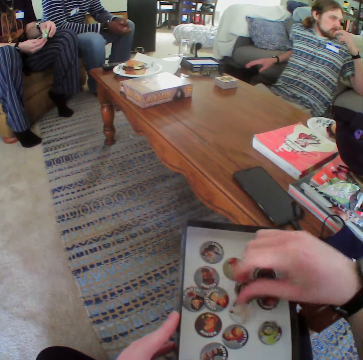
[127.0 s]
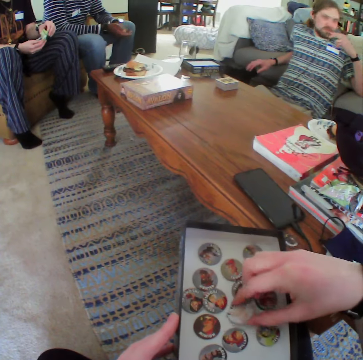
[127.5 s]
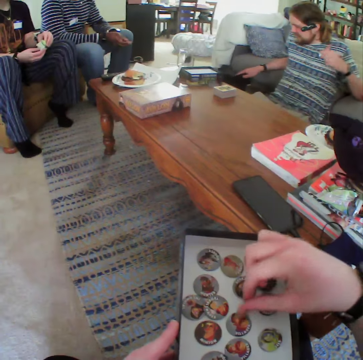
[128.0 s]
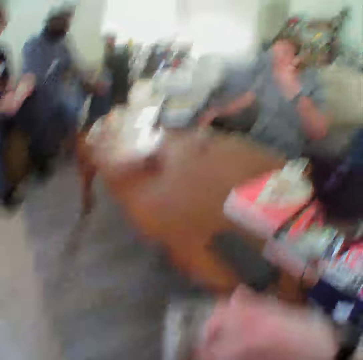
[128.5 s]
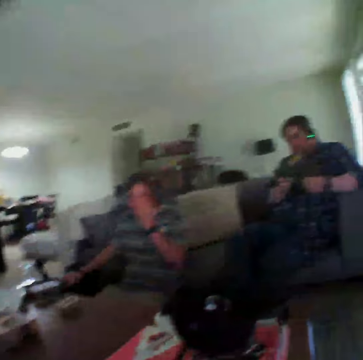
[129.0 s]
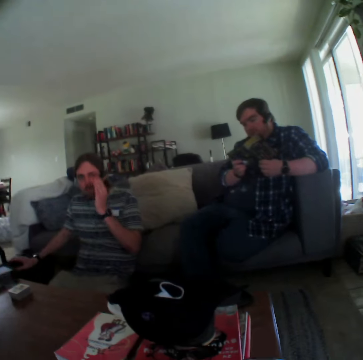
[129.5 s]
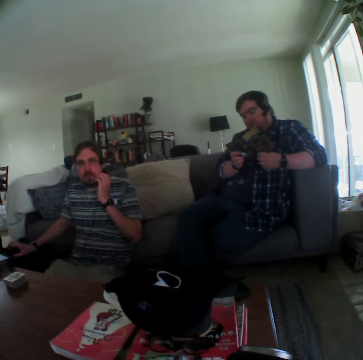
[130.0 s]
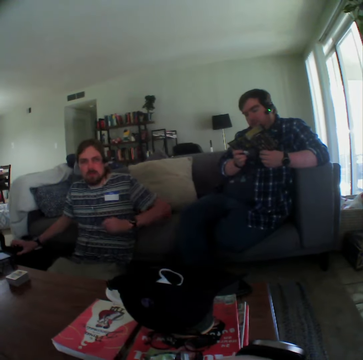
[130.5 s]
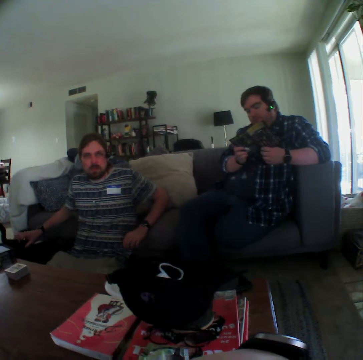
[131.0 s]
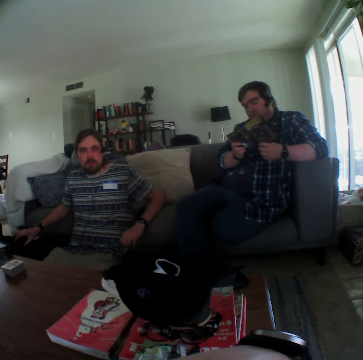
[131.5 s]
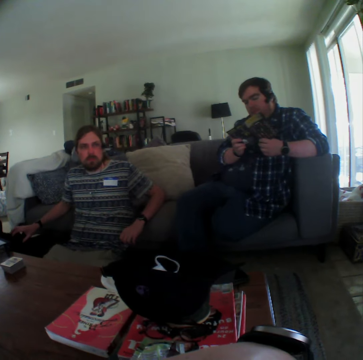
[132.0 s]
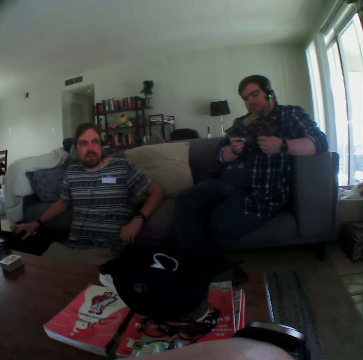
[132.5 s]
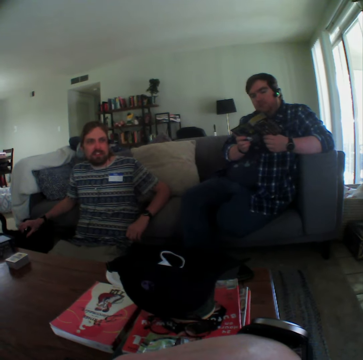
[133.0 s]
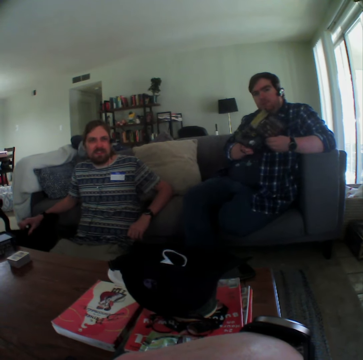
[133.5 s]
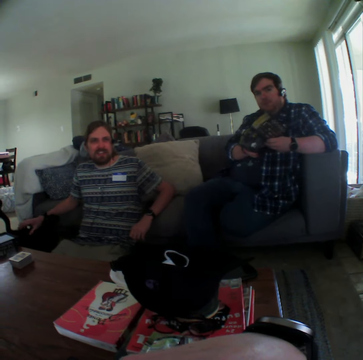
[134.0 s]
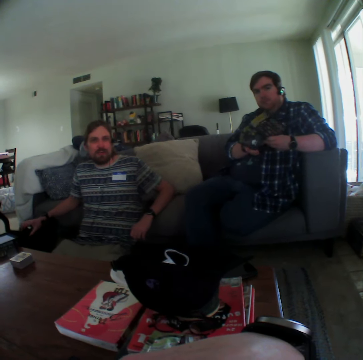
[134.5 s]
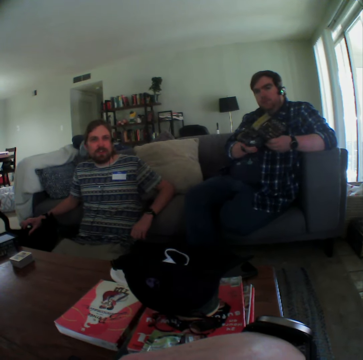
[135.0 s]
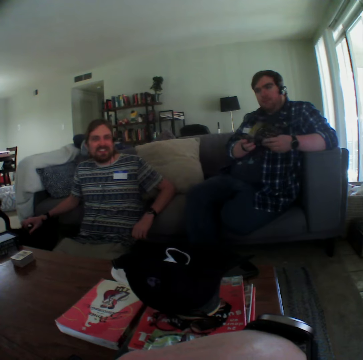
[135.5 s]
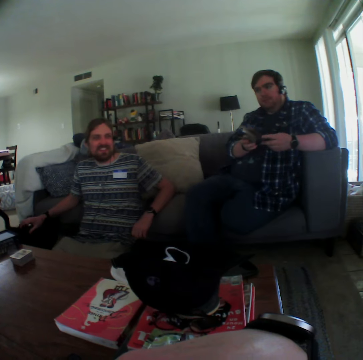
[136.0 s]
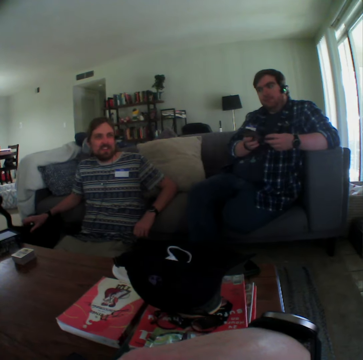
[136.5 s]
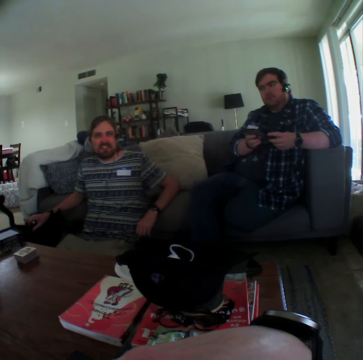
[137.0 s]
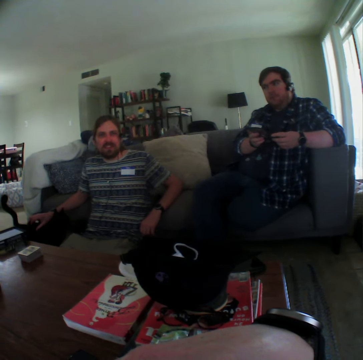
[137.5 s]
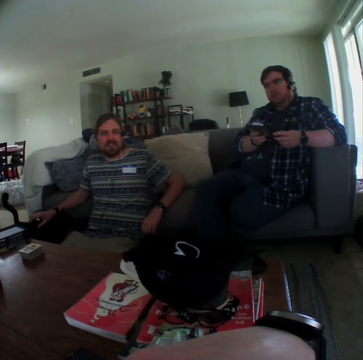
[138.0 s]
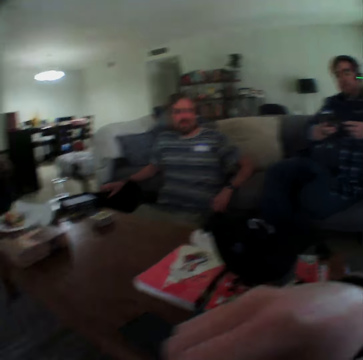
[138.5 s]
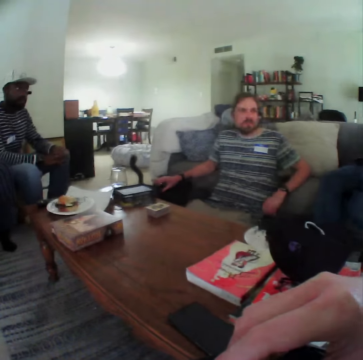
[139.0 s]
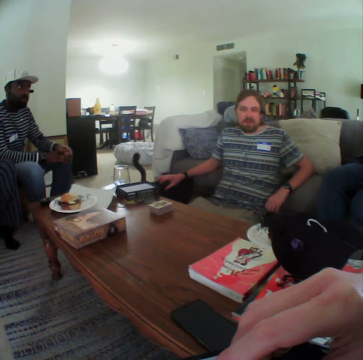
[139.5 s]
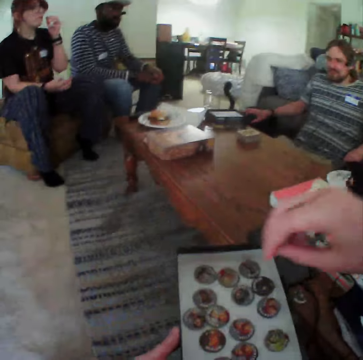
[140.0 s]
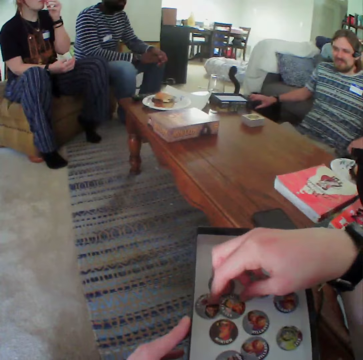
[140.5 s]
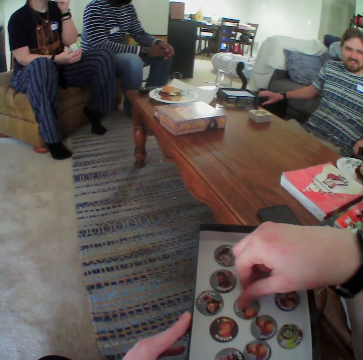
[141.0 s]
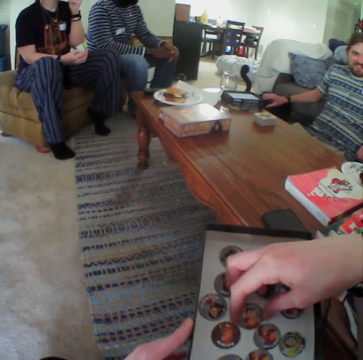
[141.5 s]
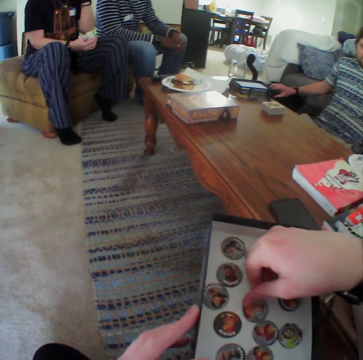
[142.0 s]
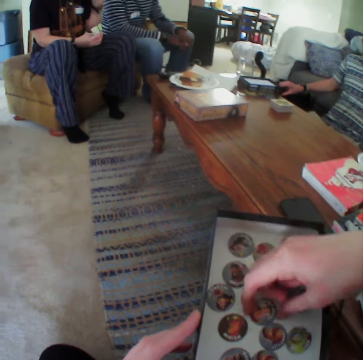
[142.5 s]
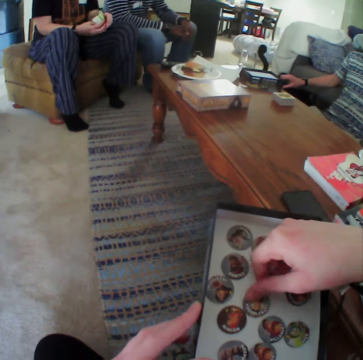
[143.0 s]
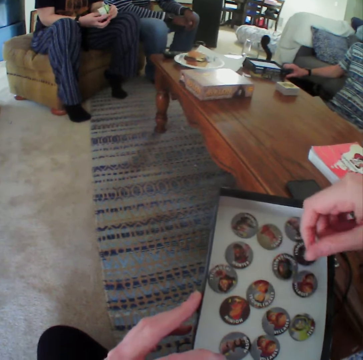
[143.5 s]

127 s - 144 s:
A man touches the cat. The camera wearer looks at another man. The first man moves his hand. A man stops reading. A man plays with the cat. Another man closes the card. A lady eats. The camera wearer touches the discs.

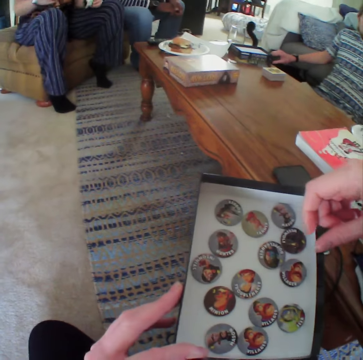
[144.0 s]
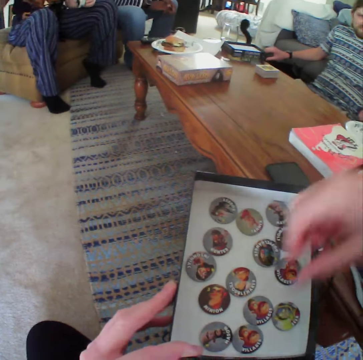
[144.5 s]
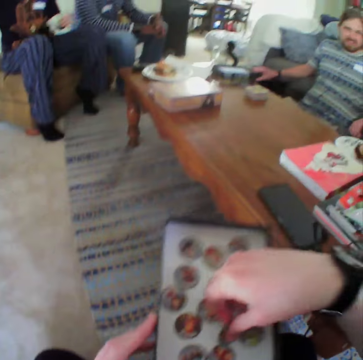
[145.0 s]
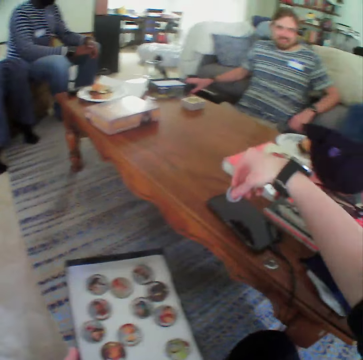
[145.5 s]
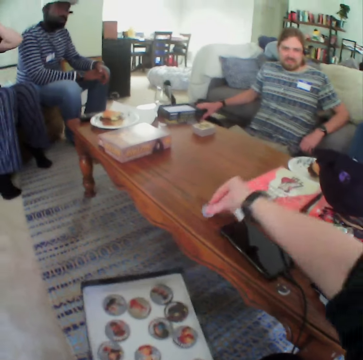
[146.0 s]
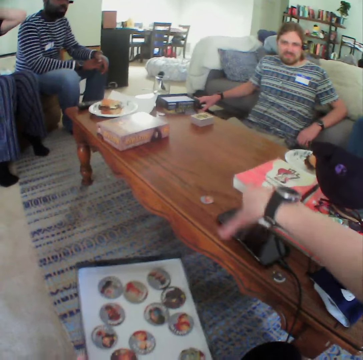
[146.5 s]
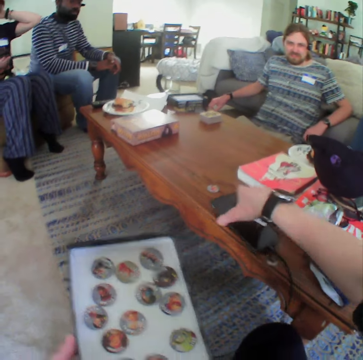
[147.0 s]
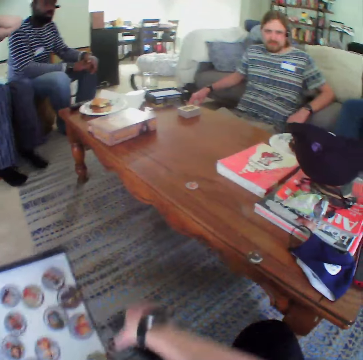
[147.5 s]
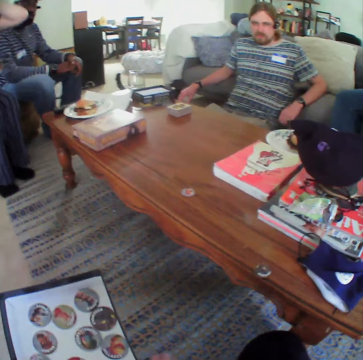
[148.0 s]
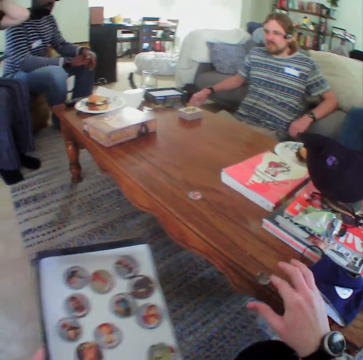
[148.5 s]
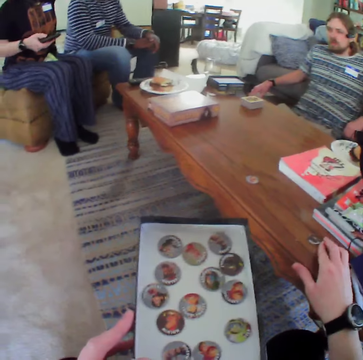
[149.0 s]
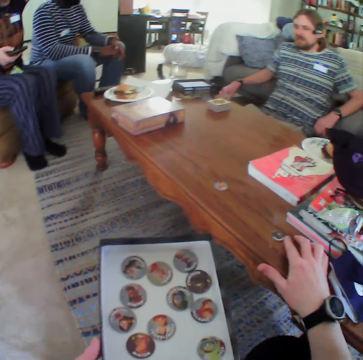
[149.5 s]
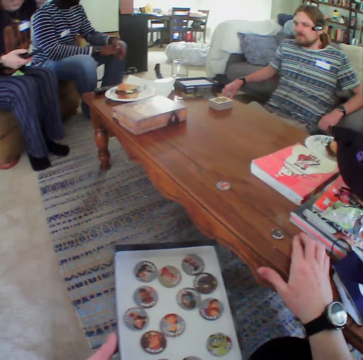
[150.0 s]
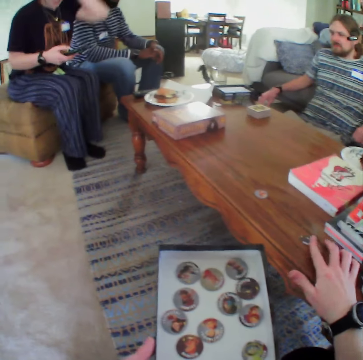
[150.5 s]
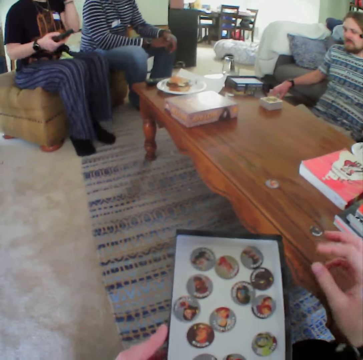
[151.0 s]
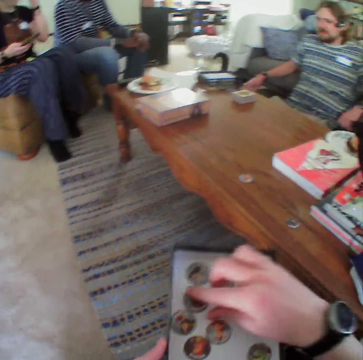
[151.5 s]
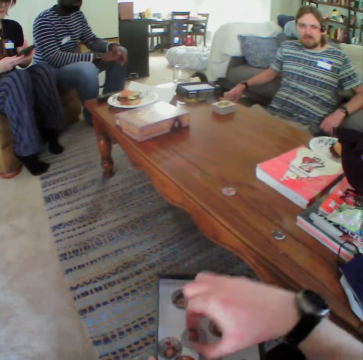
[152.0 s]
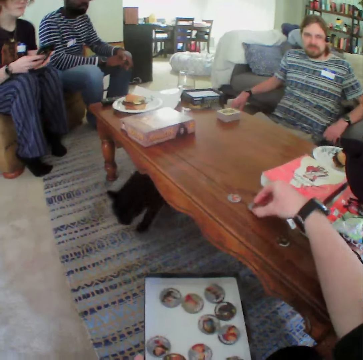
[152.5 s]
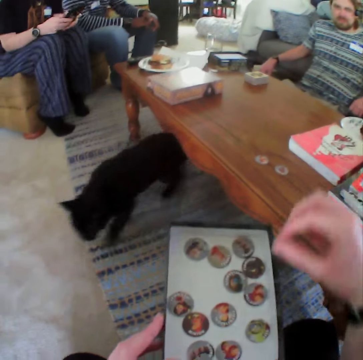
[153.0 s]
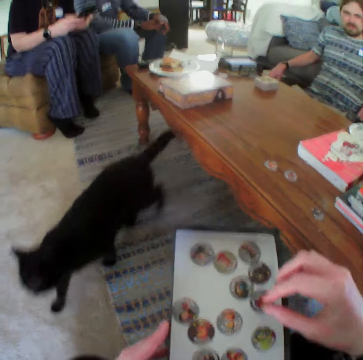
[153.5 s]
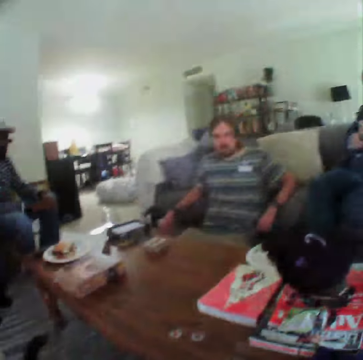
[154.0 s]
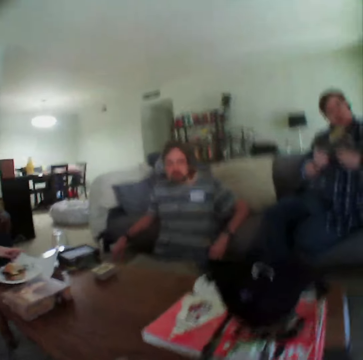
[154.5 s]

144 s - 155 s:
The camera wearer puts game chips or discs on the table. They move the phone. They move the disc on the table. A woman holds the phone. The camera wearer picks up the disc and puts down the disc.

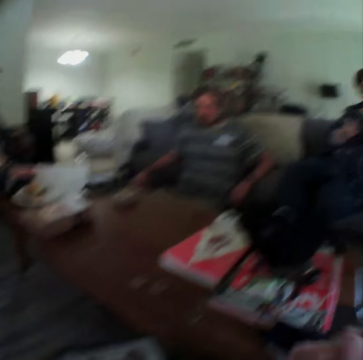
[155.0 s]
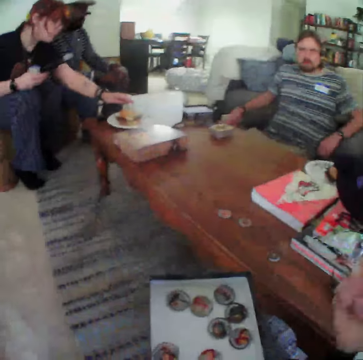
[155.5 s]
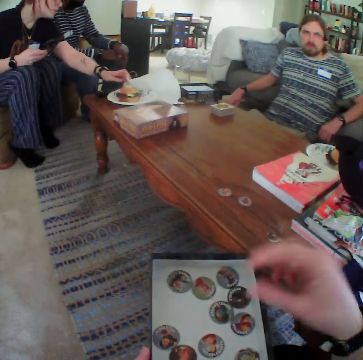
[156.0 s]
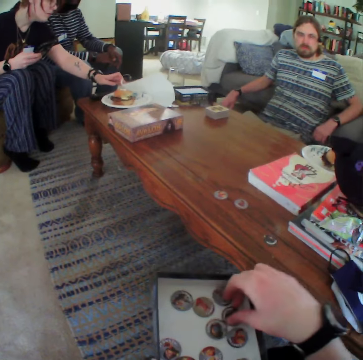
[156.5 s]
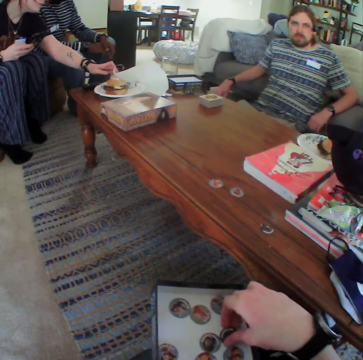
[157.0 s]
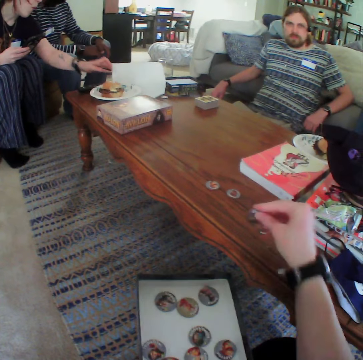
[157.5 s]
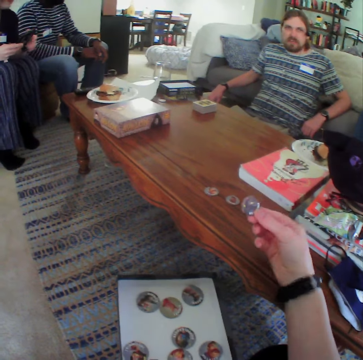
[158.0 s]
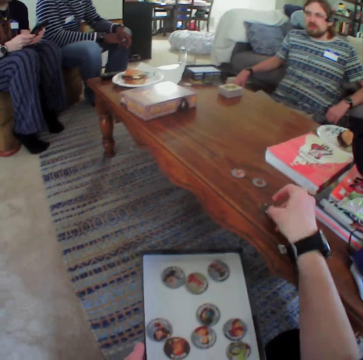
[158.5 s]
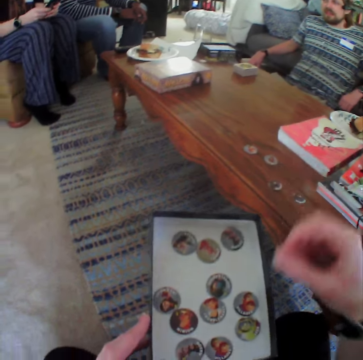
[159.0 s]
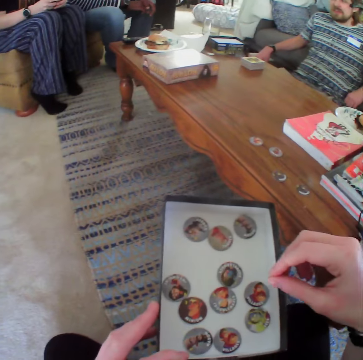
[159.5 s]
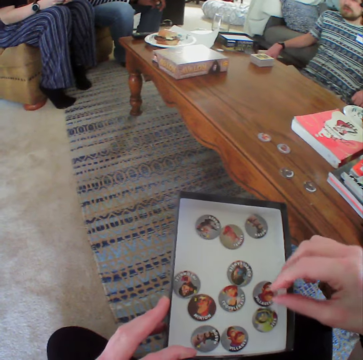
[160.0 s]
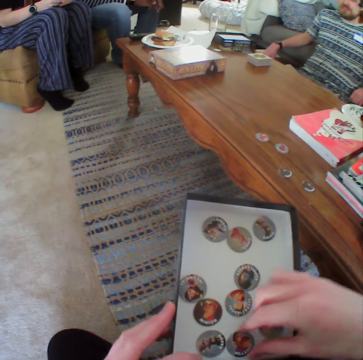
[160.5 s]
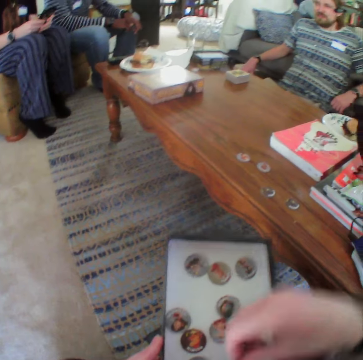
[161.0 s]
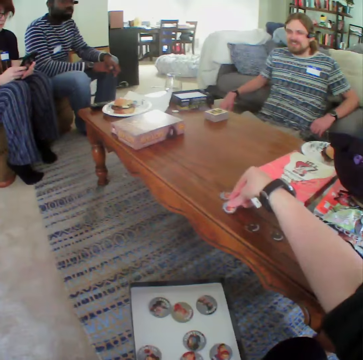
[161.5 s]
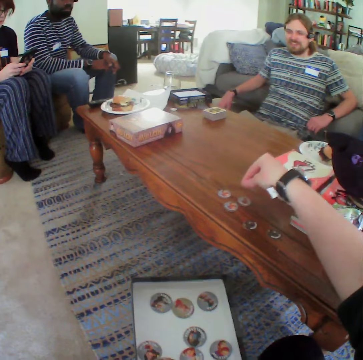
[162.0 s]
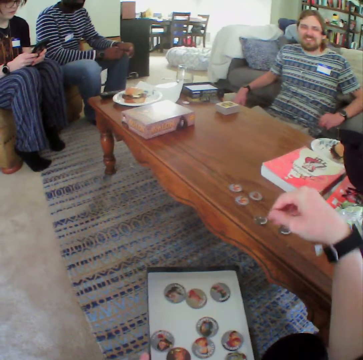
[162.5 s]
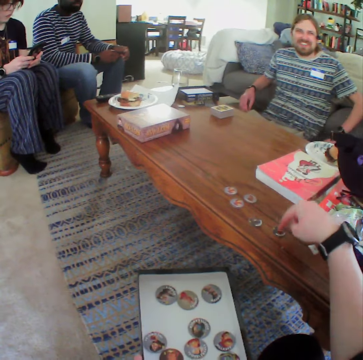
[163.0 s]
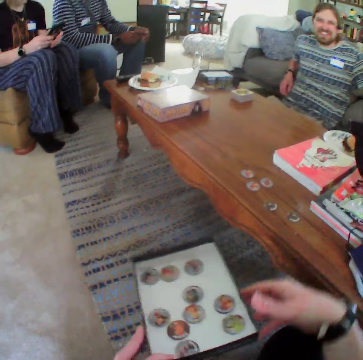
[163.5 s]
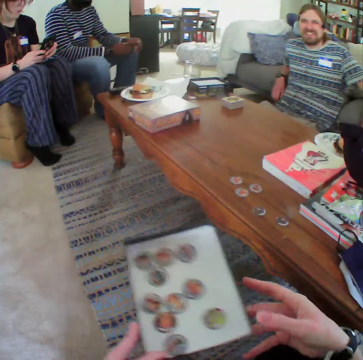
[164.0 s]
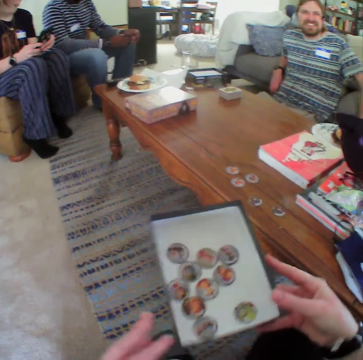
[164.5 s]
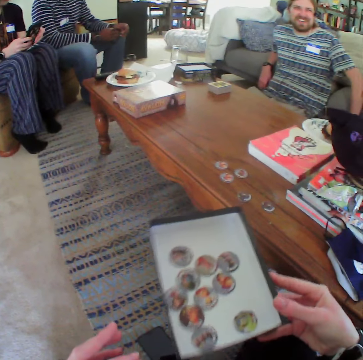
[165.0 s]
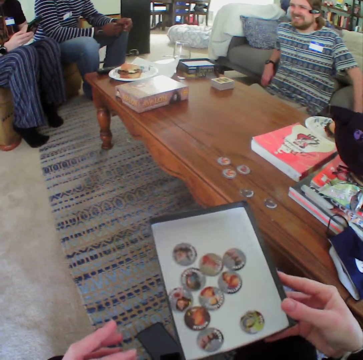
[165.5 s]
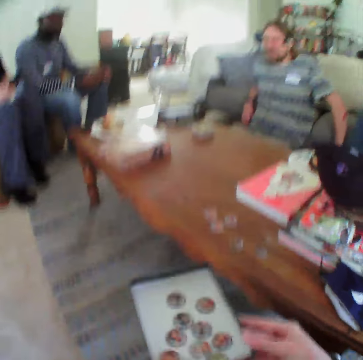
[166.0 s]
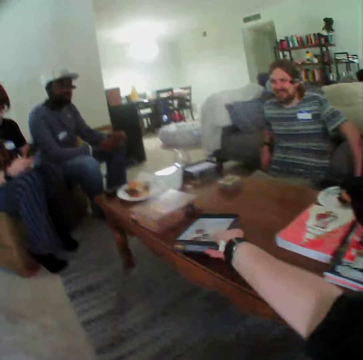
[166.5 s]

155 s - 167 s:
The camera wearer gestures with his hand. He picks up the disc. He puts down the disc. He picks up the disc. He puts down the disc. He shakes the food container or box. He holds the box with the other hand.
